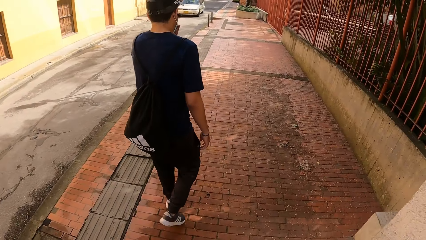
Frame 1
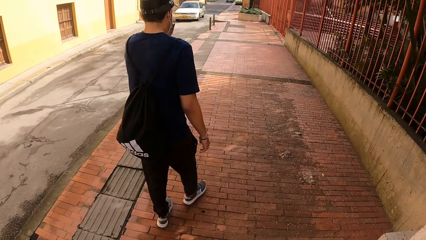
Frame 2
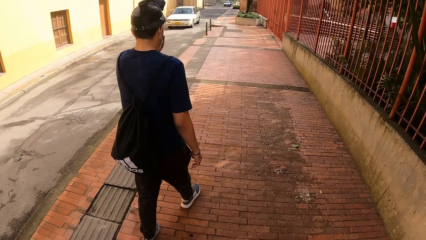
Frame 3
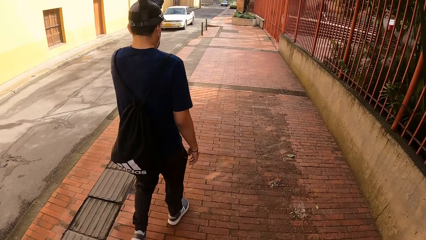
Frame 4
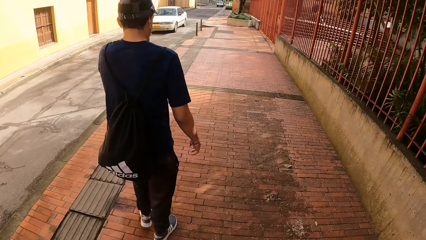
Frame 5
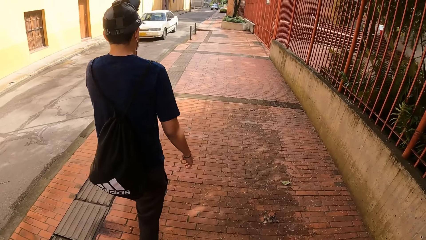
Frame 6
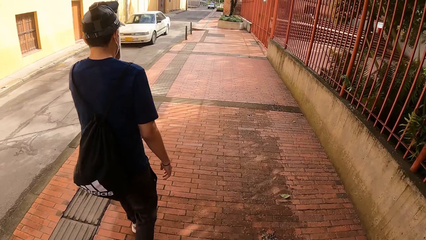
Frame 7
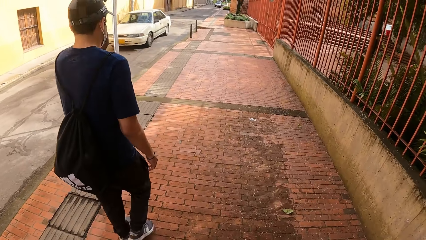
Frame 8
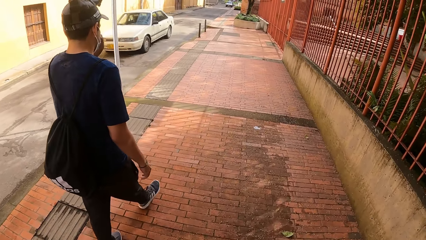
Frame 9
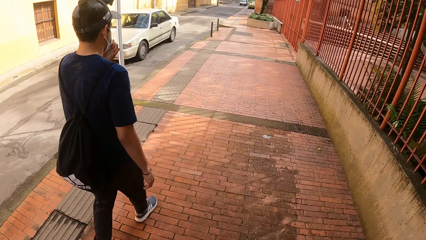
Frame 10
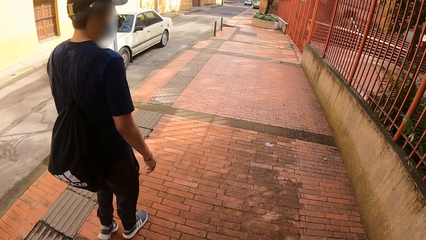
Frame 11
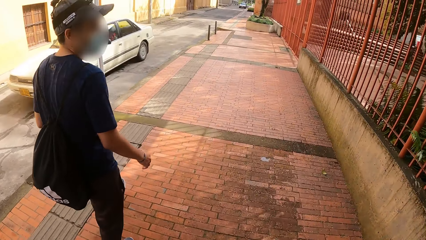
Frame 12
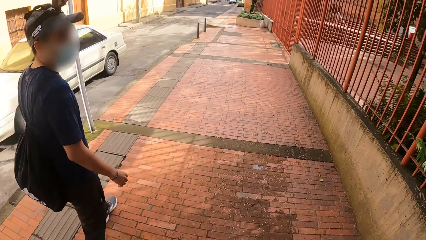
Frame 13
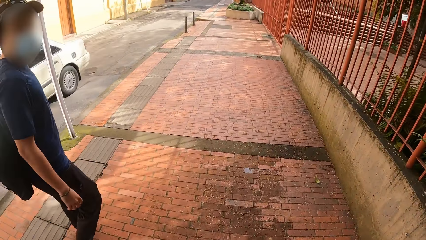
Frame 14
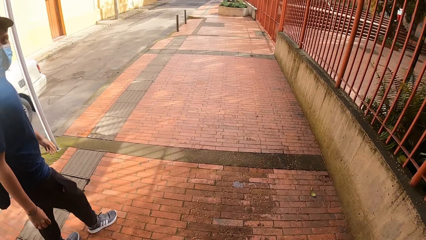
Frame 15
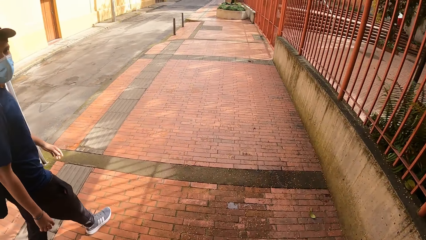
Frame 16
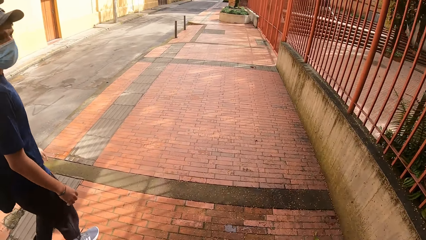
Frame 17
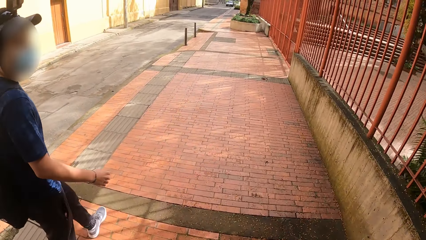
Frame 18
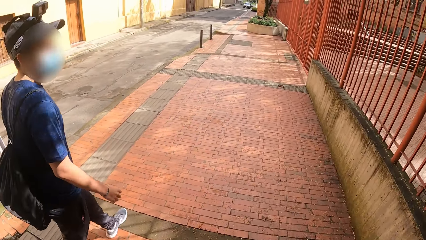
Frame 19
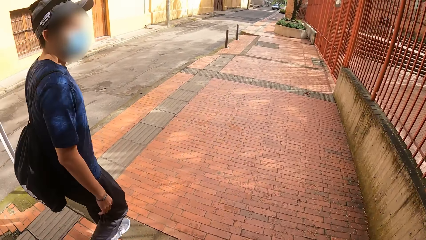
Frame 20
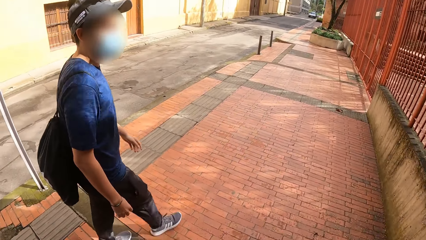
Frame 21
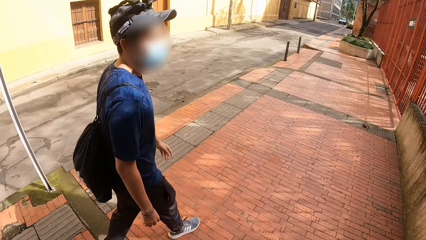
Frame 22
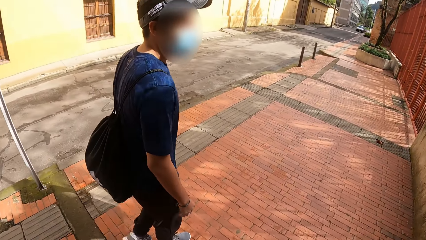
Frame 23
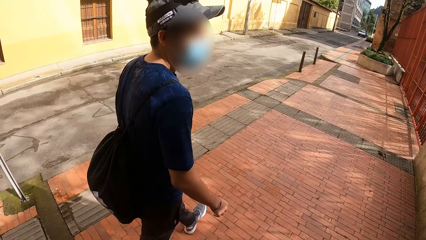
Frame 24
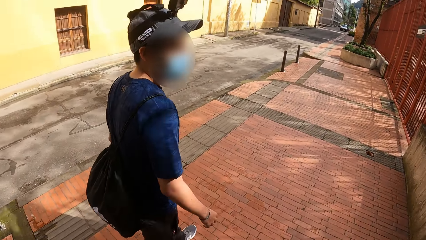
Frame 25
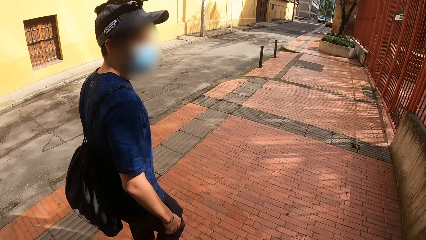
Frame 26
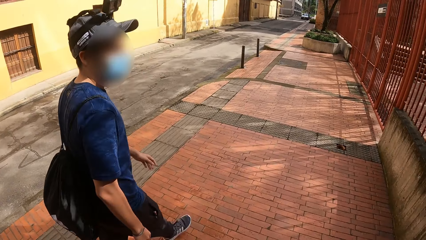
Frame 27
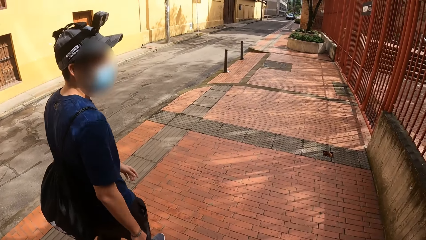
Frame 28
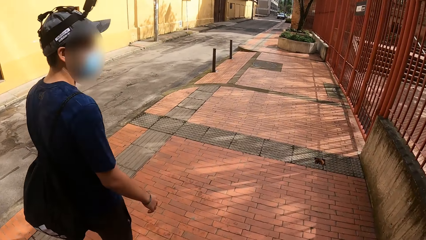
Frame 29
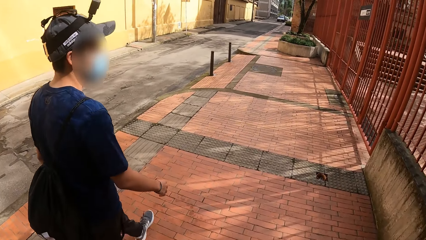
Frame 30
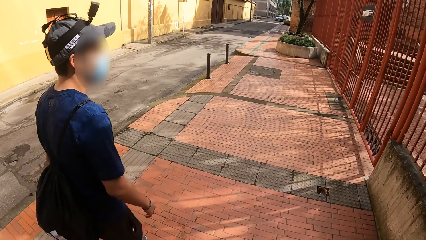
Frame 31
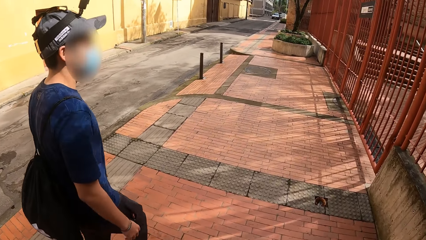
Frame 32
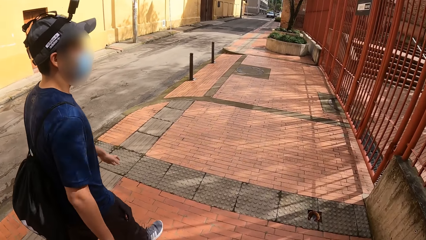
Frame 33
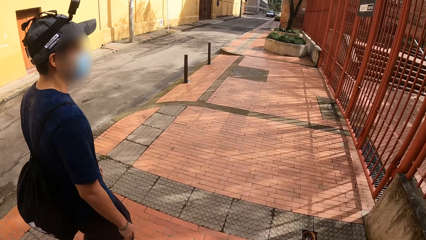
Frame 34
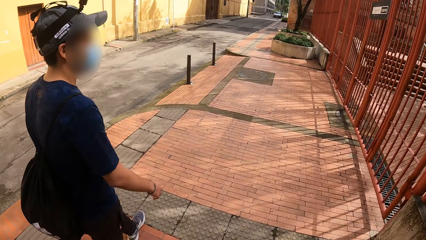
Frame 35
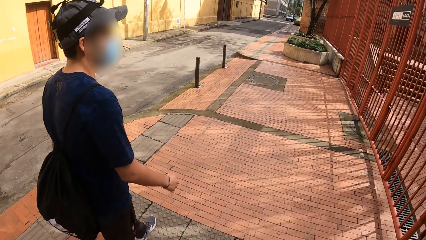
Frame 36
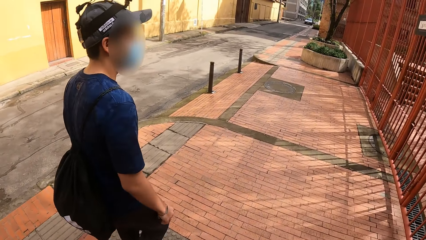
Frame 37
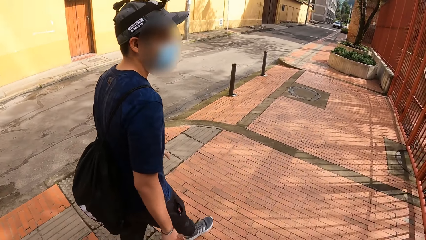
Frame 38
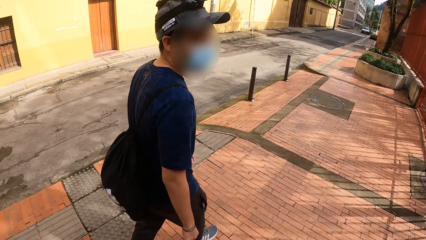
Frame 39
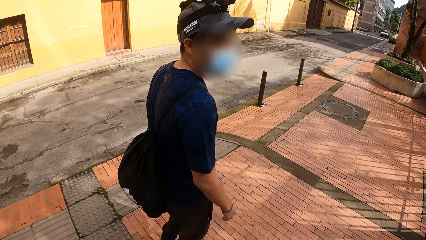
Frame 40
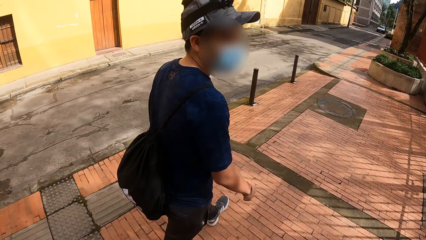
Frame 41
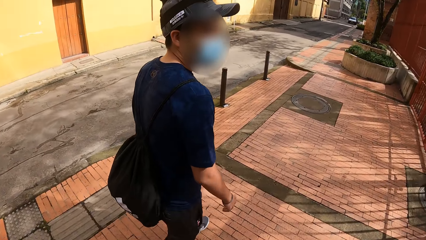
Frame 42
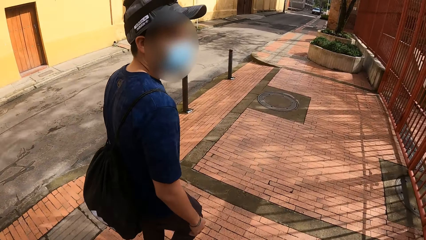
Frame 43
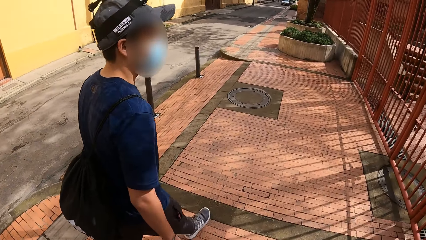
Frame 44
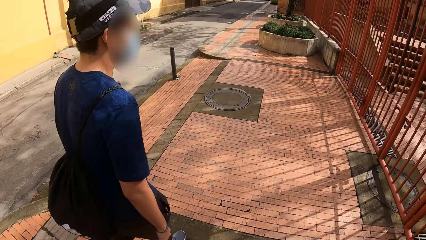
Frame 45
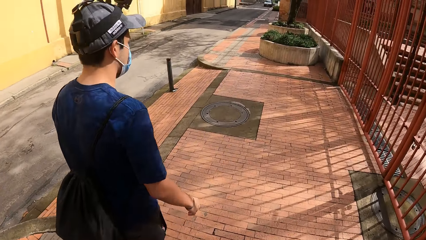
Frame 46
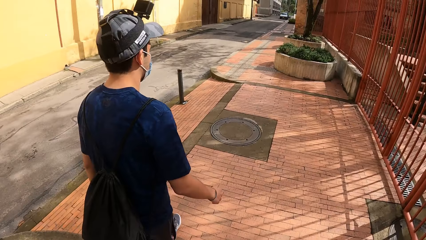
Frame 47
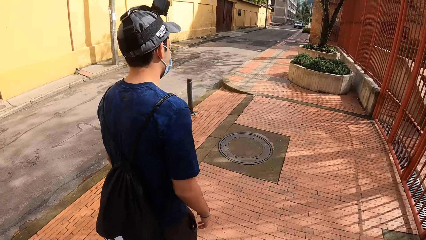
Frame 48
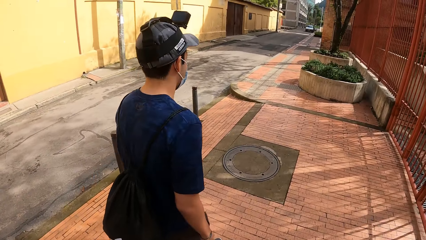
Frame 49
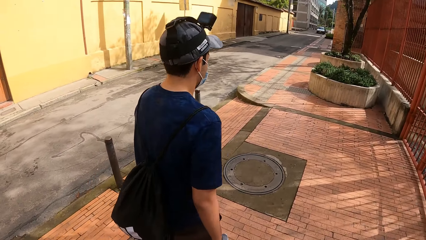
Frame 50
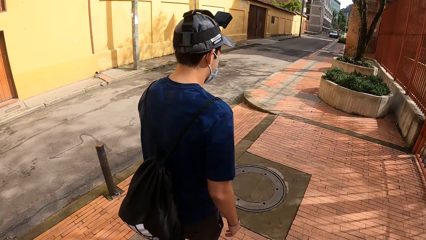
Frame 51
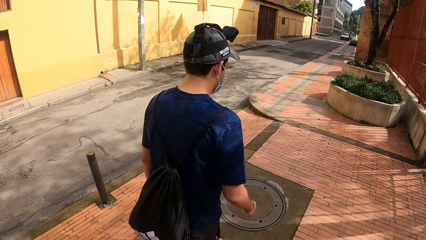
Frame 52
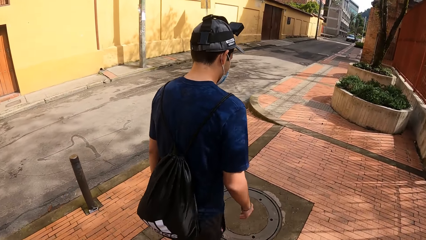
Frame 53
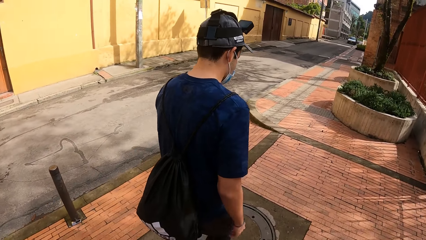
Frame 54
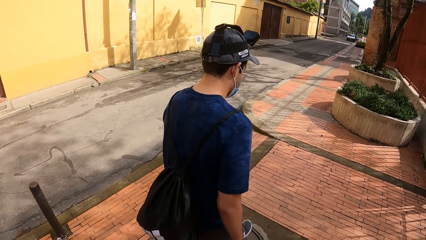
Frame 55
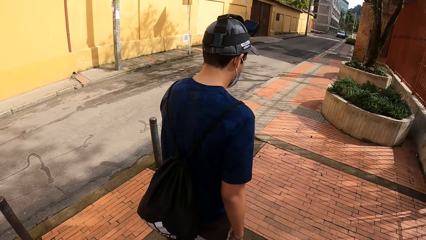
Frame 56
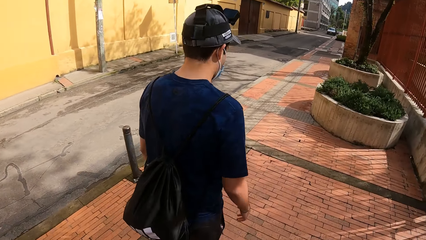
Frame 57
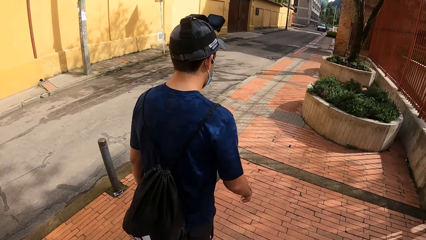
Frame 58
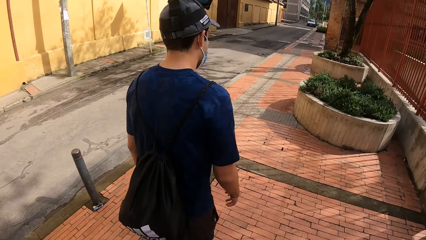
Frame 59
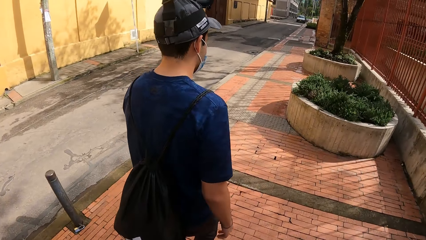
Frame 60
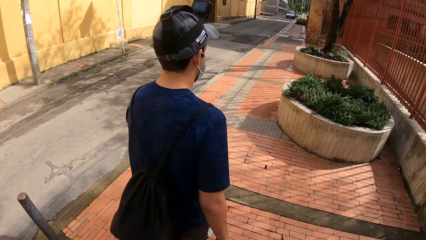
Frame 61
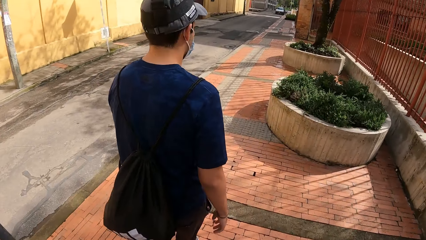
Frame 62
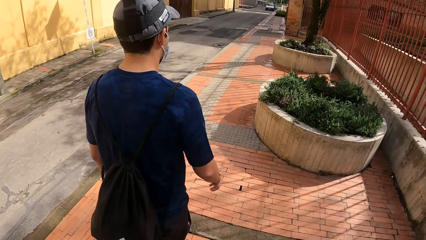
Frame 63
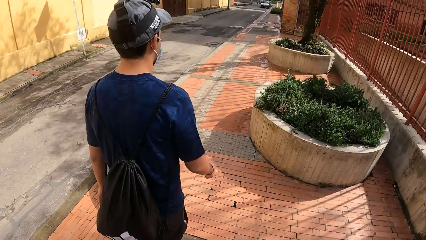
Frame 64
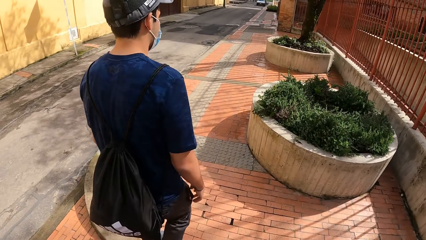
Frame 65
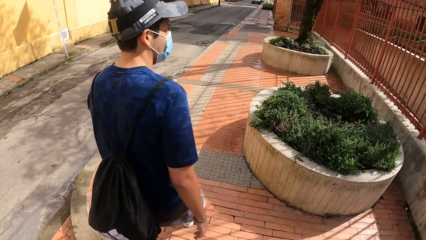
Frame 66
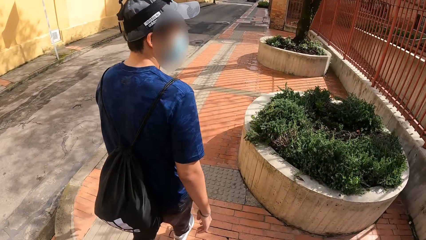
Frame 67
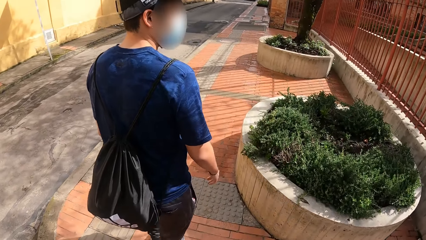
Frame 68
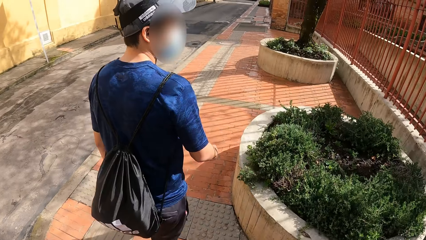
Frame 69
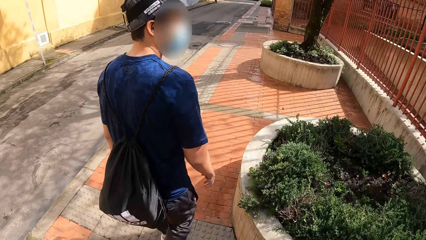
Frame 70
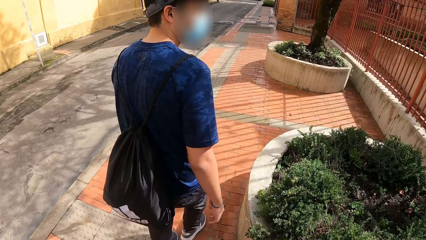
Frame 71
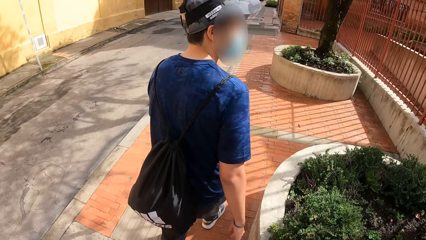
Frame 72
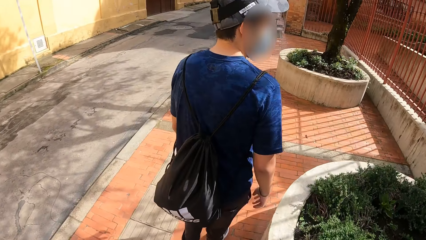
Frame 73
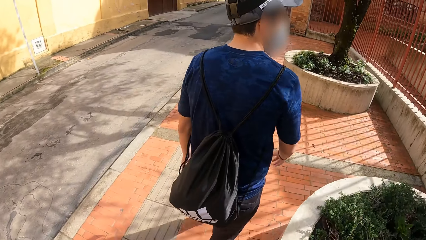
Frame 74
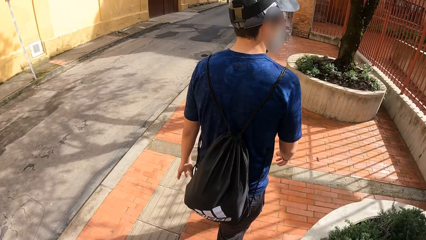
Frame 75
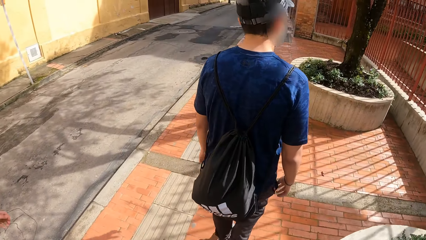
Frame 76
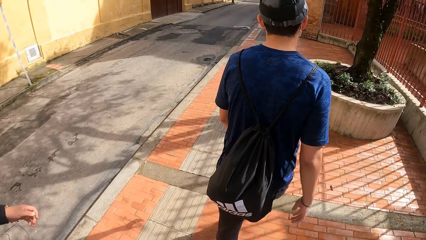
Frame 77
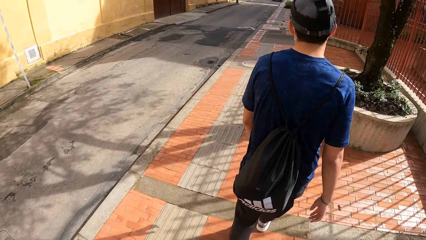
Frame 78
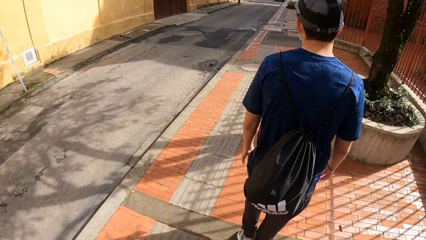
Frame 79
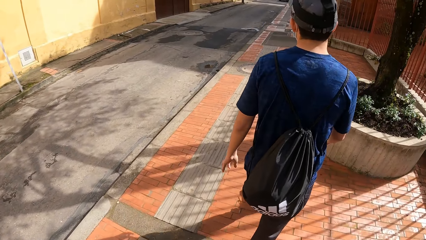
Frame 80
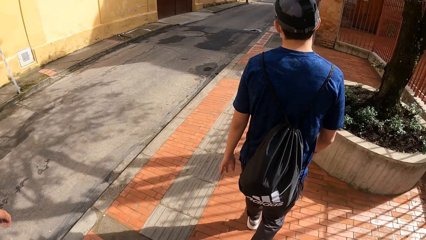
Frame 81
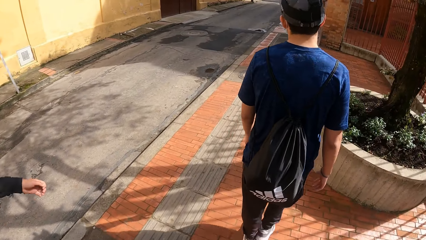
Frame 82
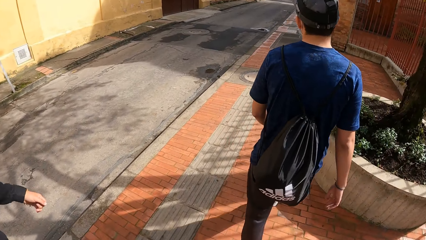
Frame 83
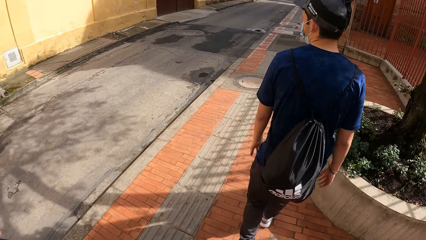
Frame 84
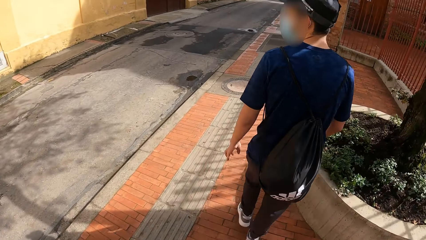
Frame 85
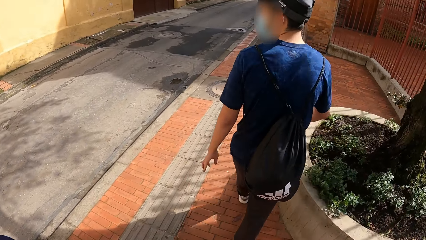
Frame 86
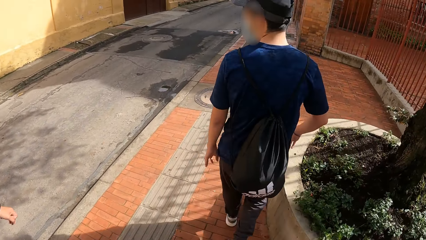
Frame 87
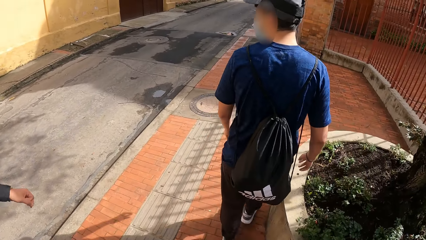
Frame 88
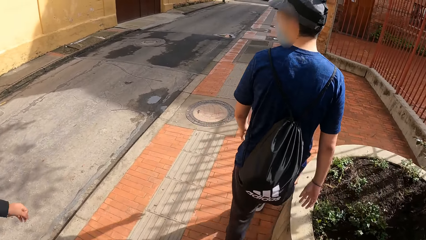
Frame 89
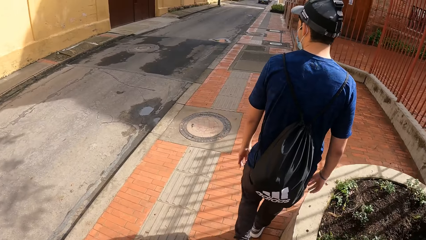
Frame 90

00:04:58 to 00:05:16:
A car drives past the camera wearer. The camera wearer talks to someone walking.
